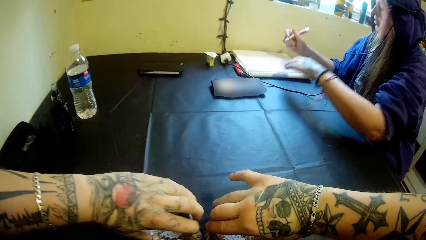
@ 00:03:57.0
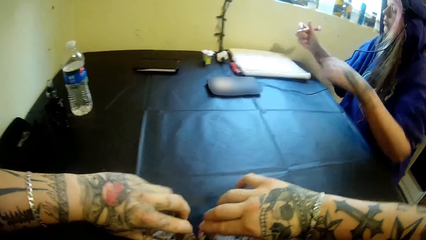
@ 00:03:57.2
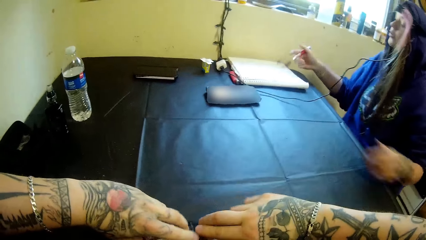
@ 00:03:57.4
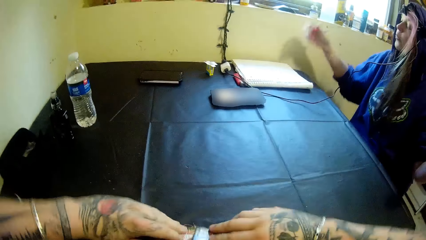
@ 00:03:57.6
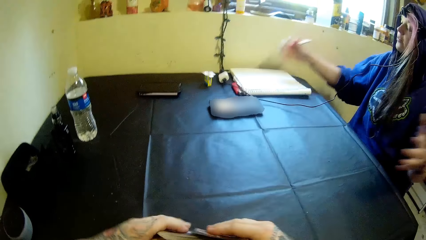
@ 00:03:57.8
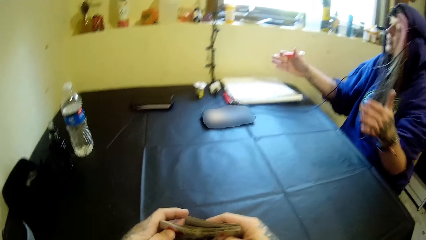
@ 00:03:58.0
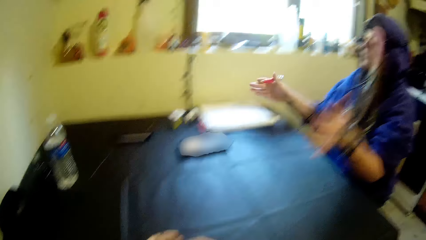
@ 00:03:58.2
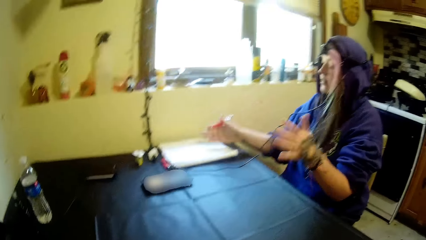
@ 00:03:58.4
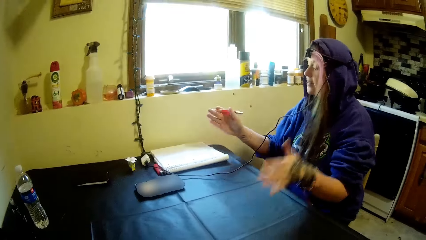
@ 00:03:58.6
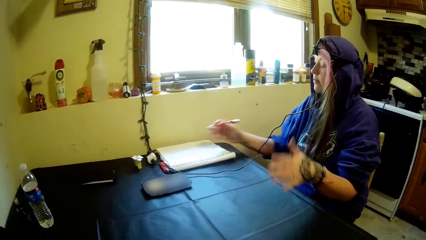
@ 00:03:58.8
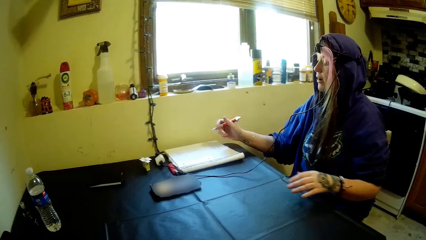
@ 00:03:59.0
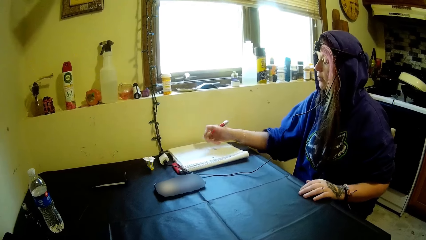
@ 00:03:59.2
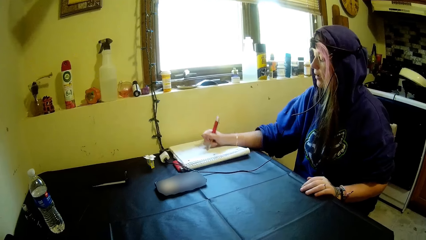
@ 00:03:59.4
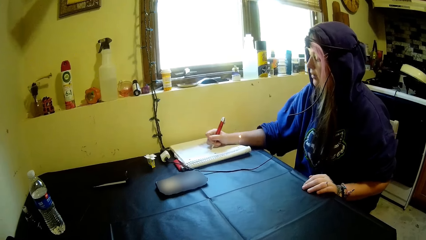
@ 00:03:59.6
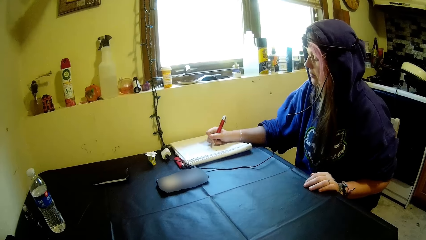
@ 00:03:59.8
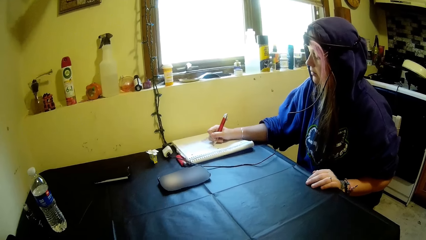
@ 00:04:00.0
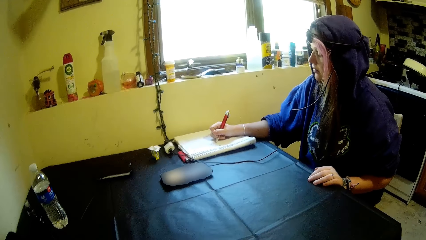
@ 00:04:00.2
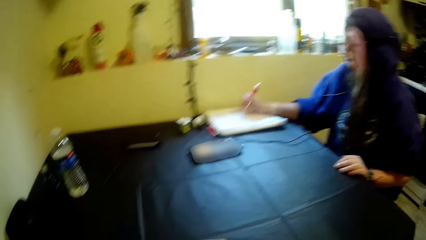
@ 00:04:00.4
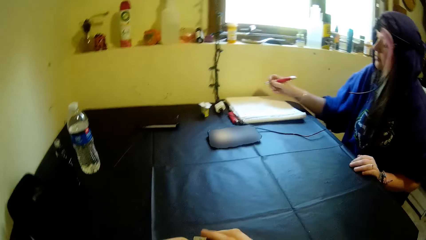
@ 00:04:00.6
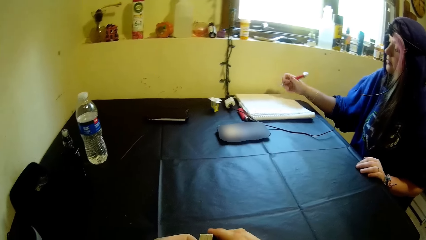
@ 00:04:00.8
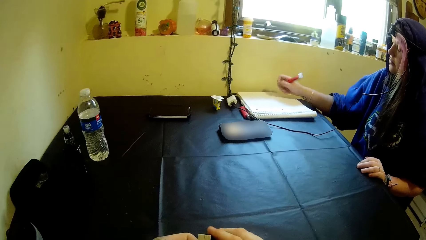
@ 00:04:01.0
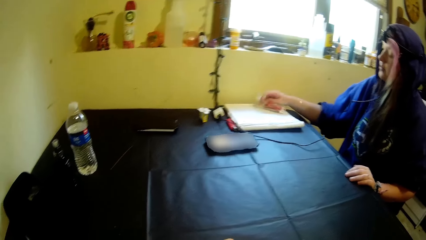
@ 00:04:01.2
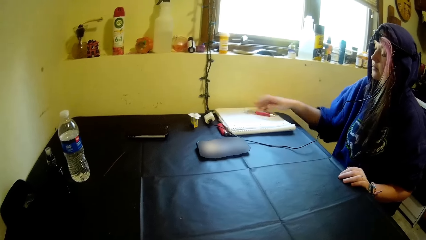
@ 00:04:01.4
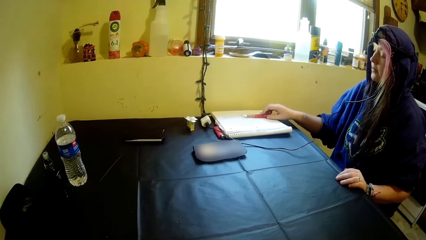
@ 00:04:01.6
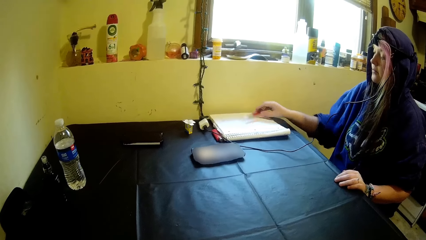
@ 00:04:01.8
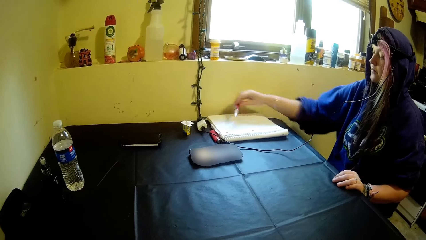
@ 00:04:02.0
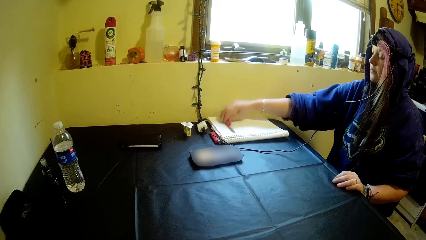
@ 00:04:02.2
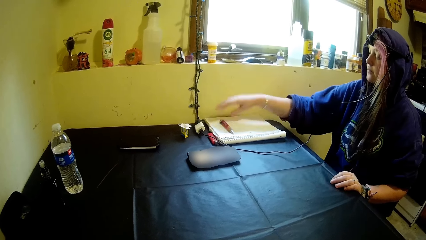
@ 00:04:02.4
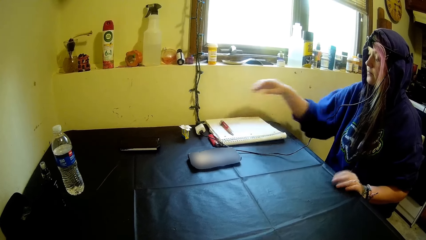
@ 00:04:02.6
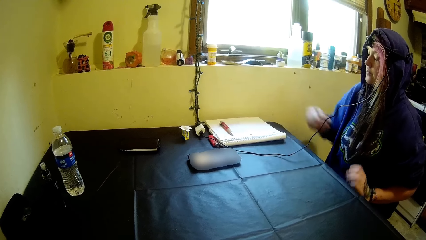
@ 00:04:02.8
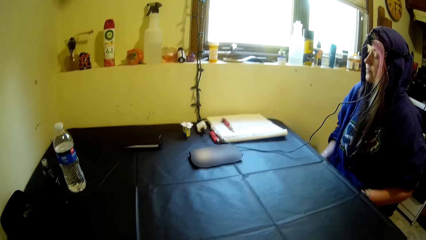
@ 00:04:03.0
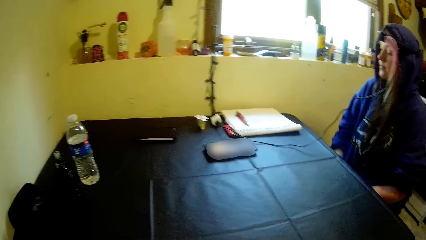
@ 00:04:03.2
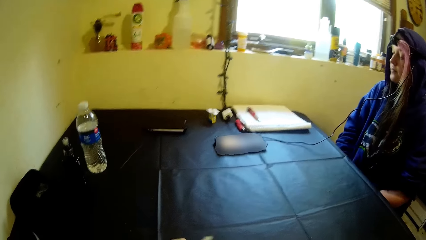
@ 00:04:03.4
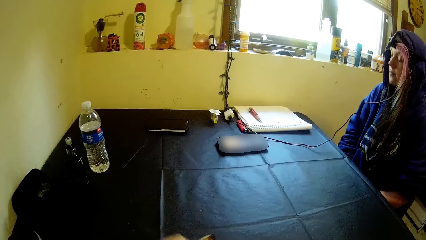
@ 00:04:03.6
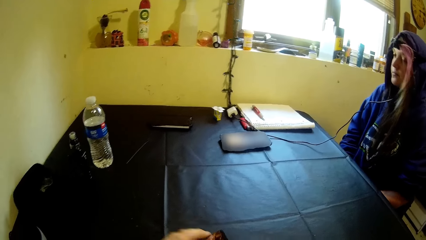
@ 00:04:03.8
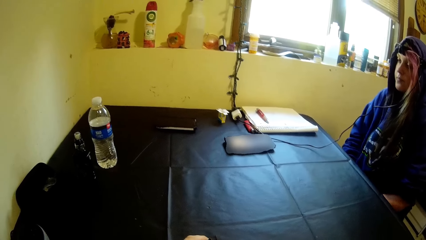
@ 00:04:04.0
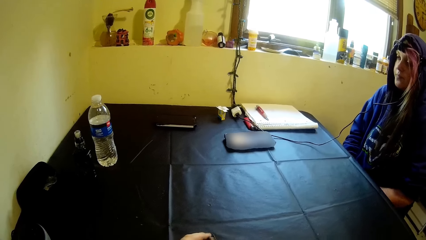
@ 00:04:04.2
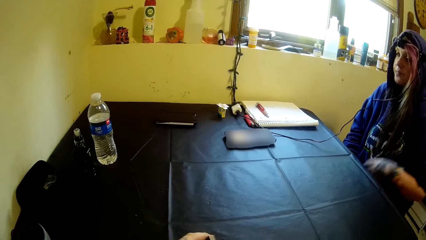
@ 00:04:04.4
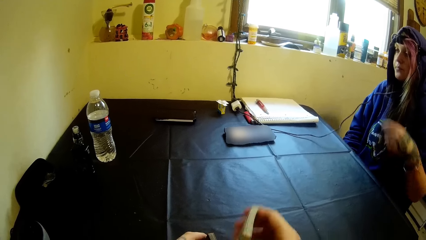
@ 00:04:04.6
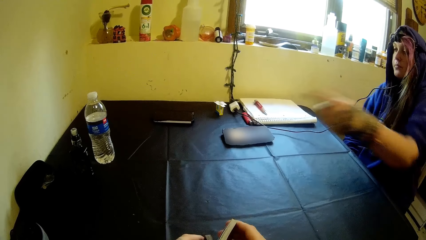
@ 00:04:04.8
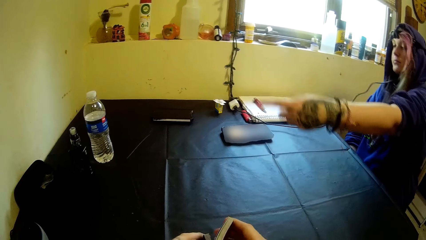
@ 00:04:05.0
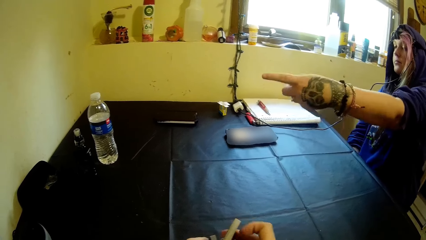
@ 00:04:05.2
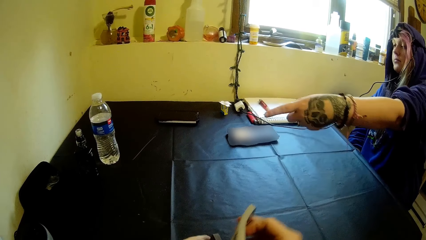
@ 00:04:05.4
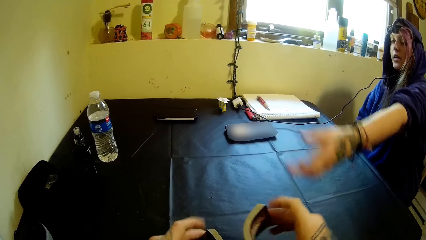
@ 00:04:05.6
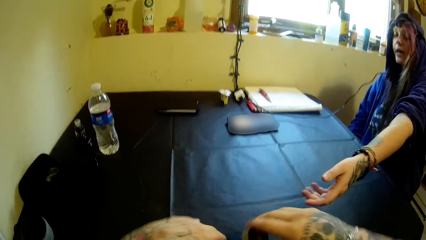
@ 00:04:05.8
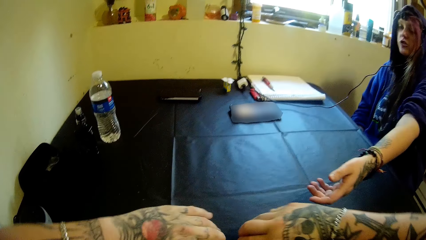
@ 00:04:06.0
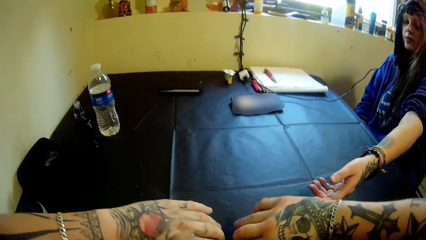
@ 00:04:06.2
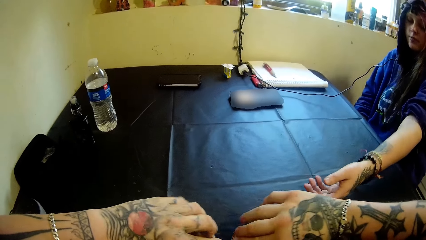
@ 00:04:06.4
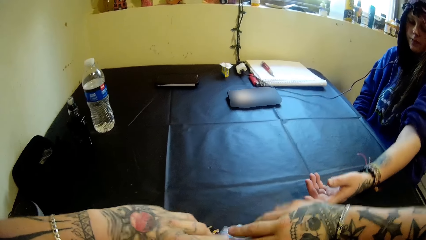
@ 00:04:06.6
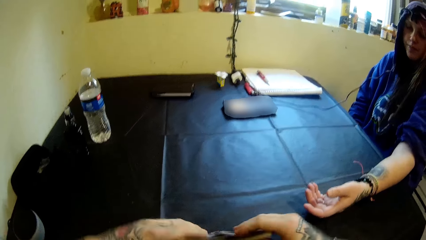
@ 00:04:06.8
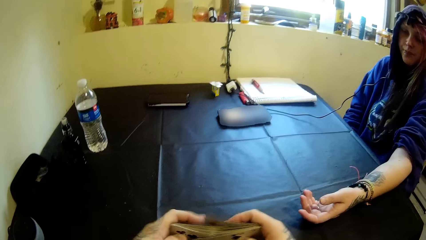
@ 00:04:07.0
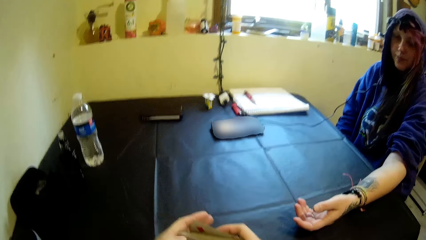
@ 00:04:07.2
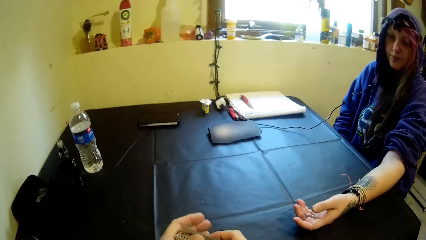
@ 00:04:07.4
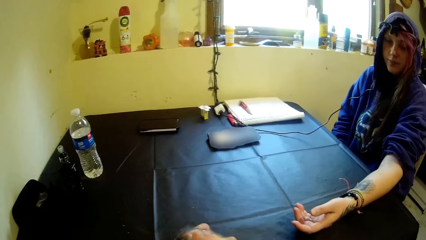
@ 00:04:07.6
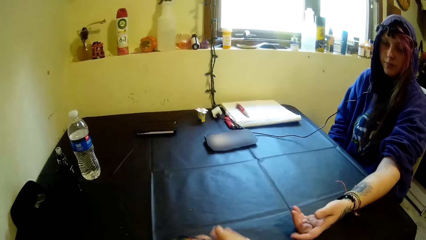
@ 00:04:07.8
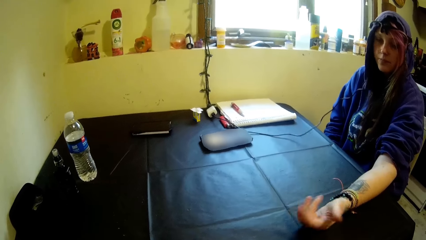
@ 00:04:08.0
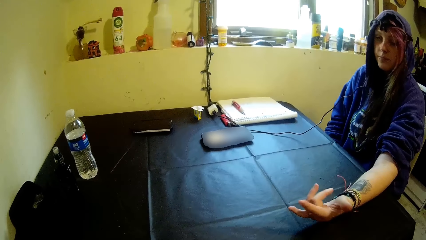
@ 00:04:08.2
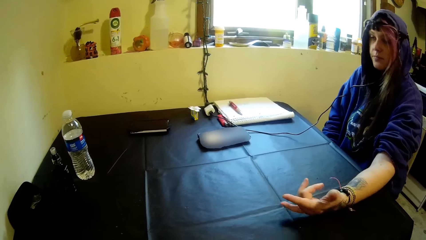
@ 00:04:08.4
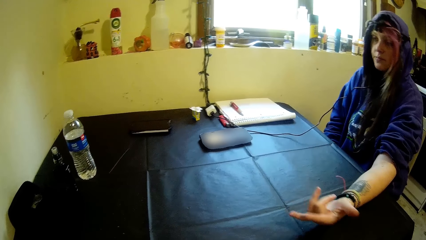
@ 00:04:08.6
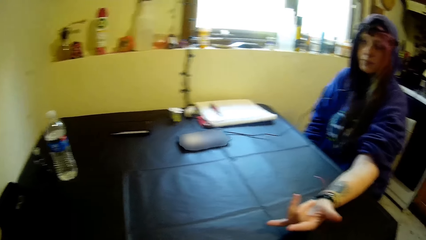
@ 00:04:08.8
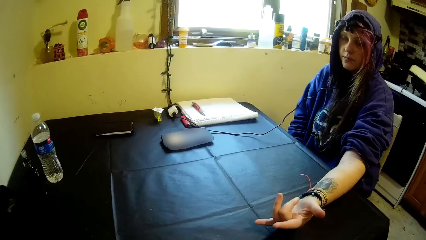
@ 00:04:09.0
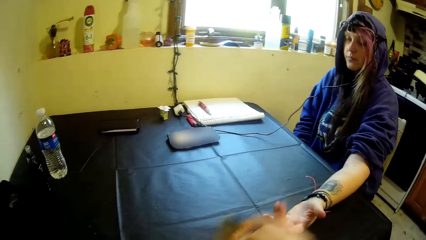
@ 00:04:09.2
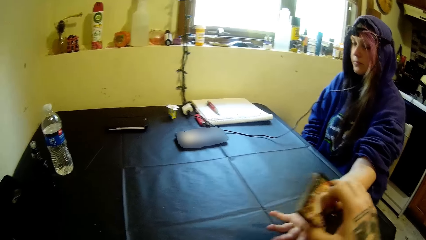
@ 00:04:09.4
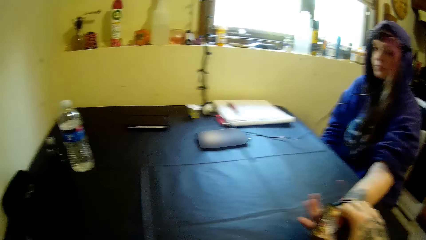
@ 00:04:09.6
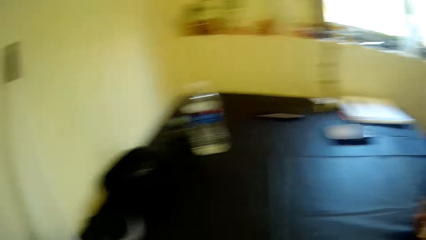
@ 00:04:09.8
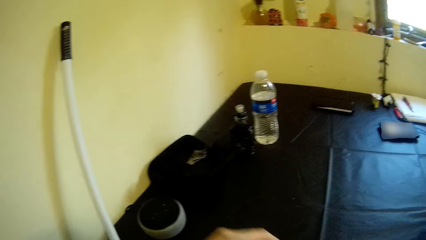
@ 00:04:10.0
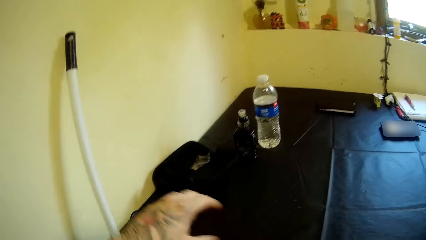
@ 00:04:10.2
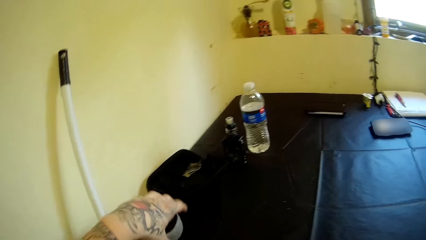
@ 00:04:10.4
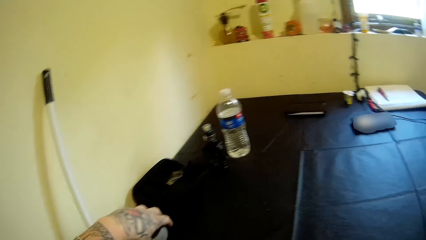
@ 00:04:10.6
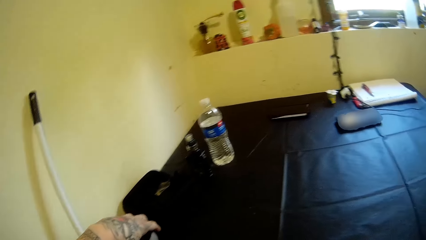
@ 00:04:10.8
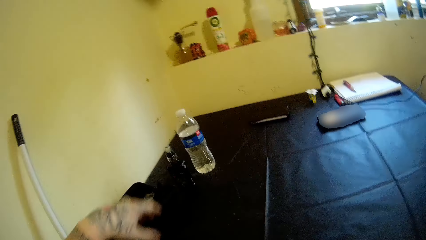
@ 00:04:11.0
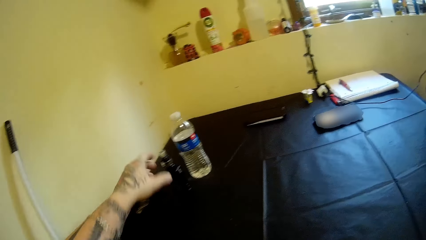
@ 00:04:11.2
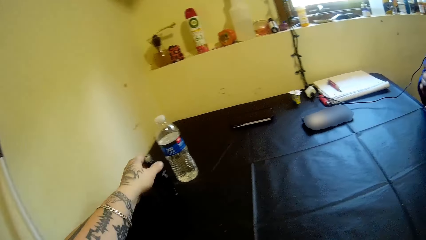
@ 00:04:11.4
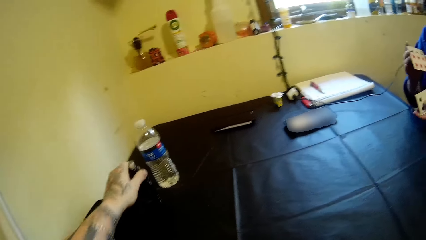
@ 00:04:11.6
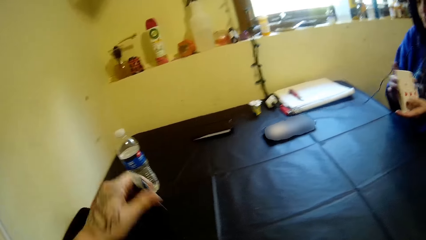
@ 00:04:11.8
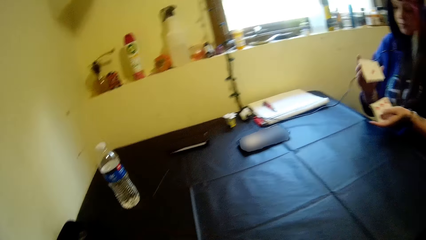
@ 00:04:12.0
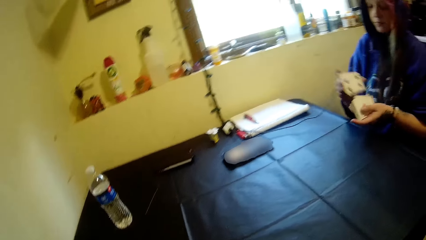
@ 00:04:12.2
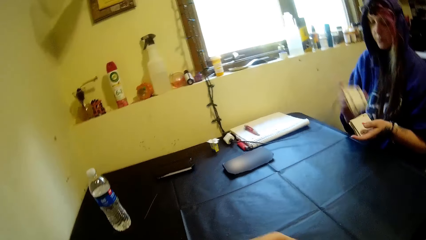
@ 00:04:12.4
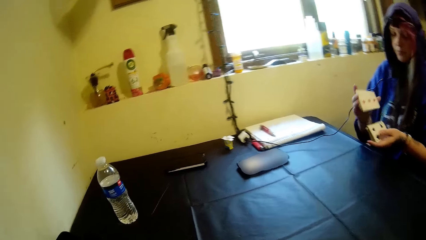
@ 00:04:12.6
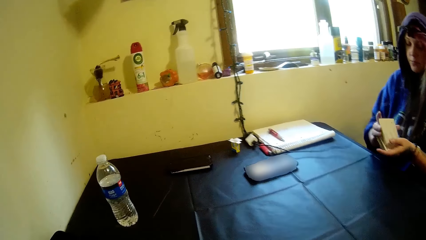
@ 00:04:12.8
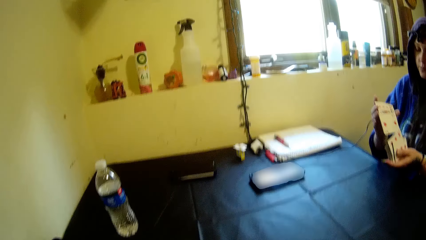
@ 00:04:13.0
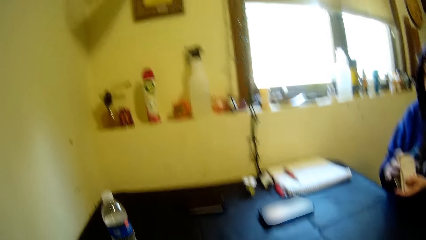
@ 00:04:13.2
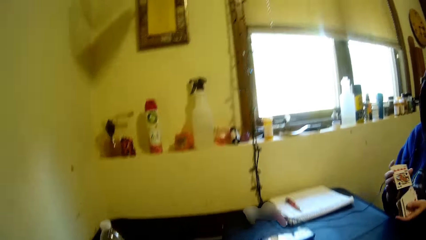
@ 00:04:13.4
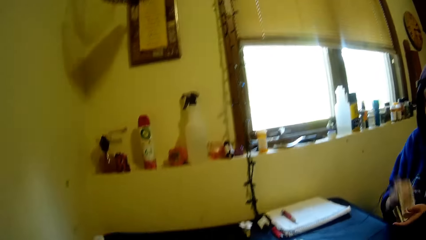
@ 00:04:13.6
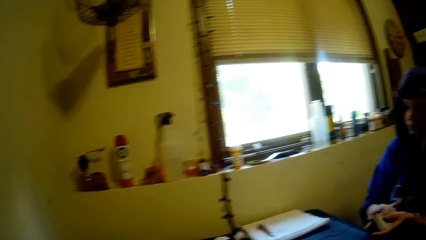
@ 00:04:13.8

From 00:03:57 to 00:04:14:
The camera wearer drops the cards on the table. A woman drops the pen on the book. The camera wearer holds the cards. They pass the cards to the woman. They pick up the electric cigarette from the table. The woman shuffles the cards.
